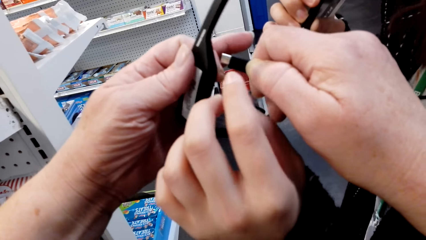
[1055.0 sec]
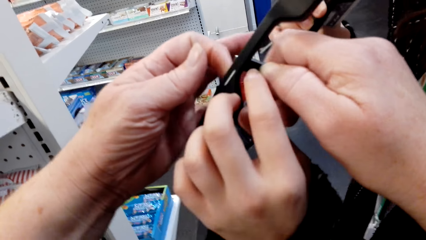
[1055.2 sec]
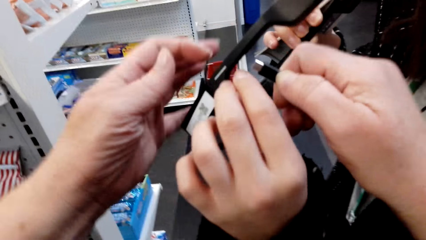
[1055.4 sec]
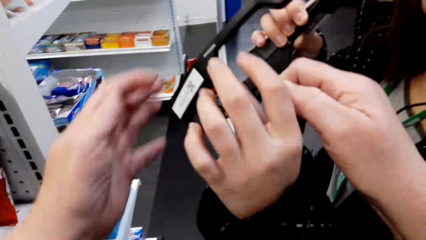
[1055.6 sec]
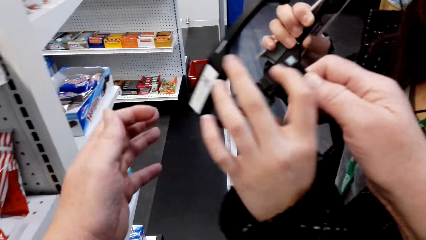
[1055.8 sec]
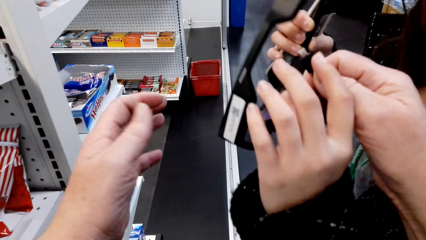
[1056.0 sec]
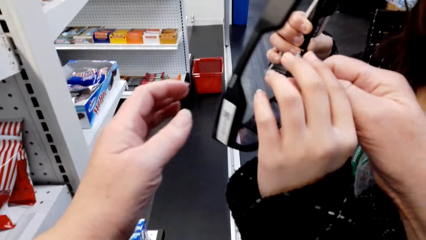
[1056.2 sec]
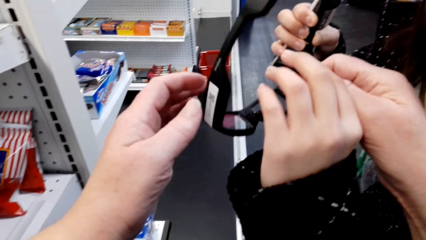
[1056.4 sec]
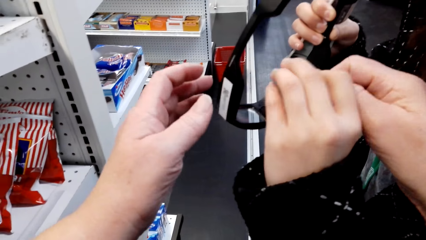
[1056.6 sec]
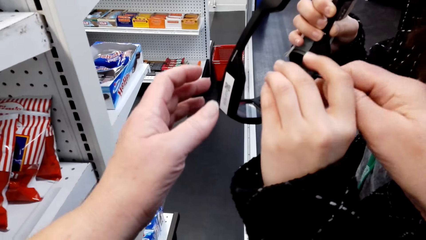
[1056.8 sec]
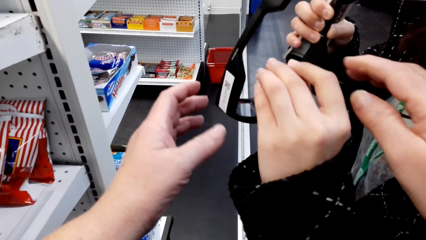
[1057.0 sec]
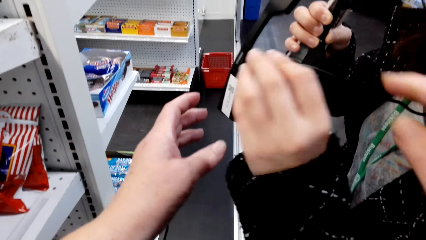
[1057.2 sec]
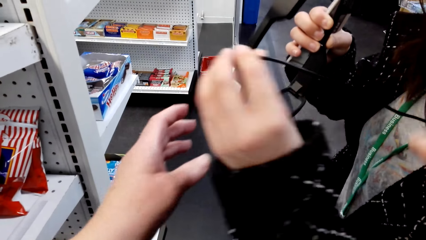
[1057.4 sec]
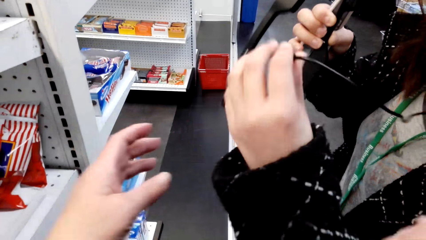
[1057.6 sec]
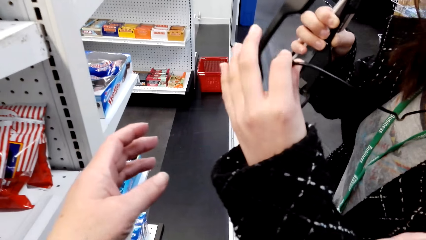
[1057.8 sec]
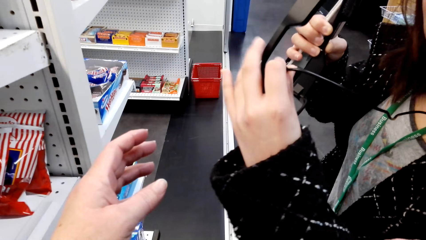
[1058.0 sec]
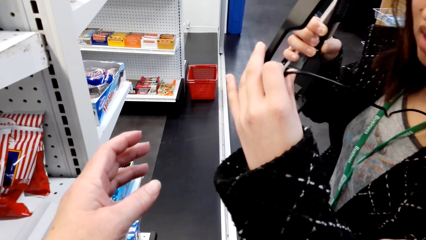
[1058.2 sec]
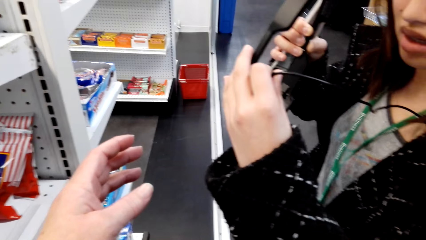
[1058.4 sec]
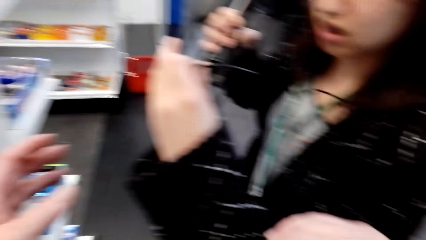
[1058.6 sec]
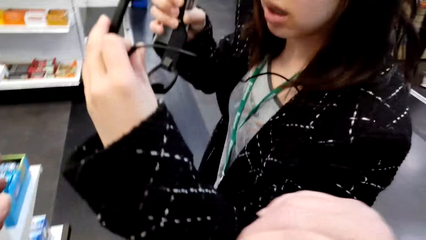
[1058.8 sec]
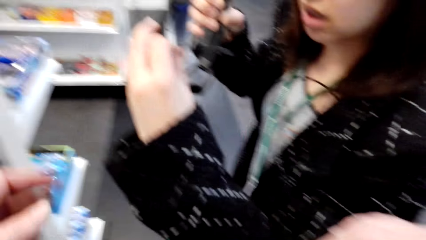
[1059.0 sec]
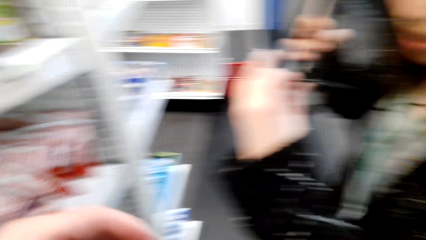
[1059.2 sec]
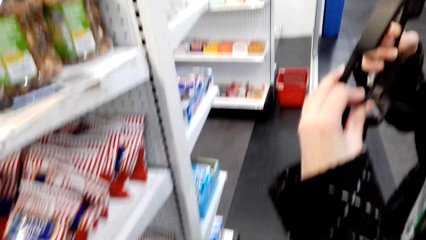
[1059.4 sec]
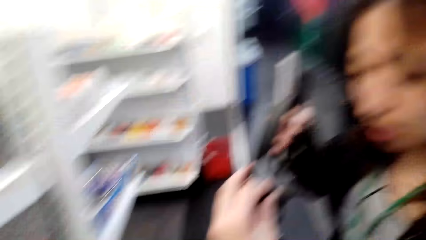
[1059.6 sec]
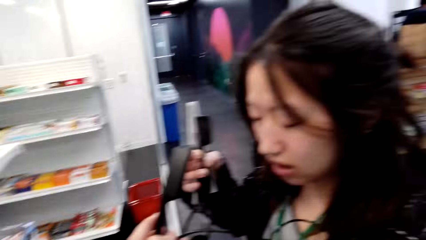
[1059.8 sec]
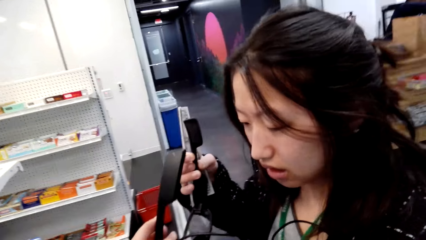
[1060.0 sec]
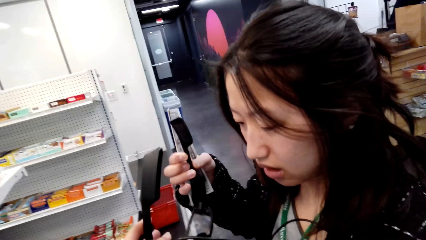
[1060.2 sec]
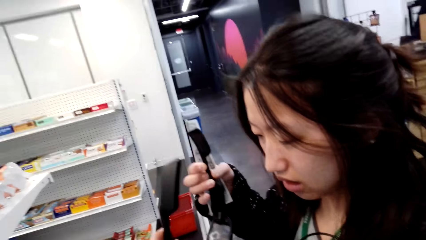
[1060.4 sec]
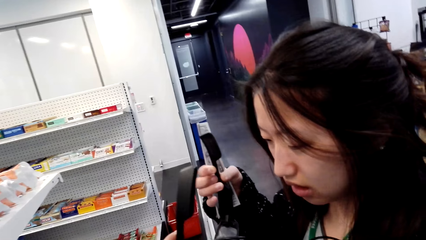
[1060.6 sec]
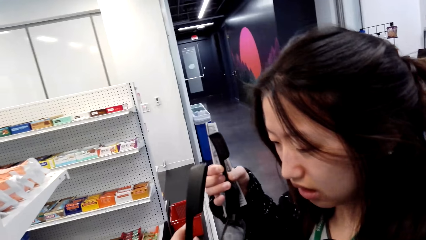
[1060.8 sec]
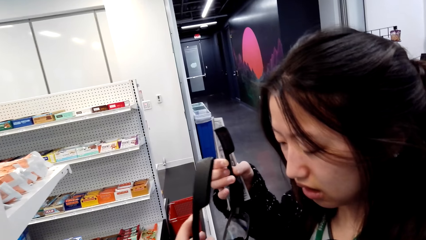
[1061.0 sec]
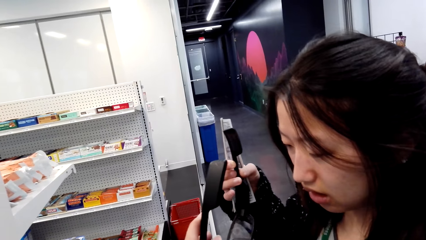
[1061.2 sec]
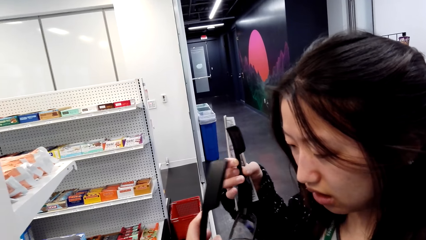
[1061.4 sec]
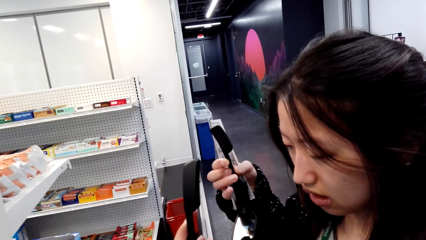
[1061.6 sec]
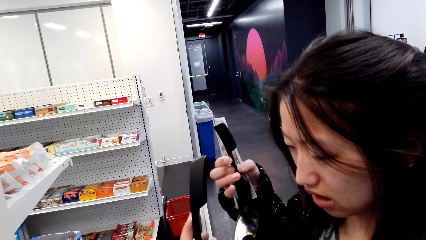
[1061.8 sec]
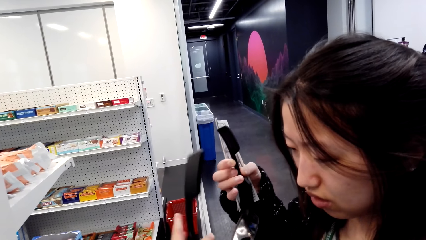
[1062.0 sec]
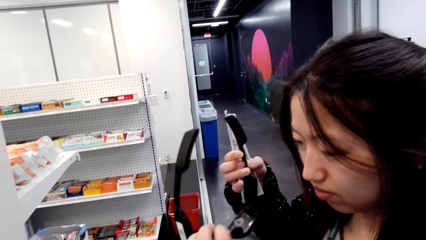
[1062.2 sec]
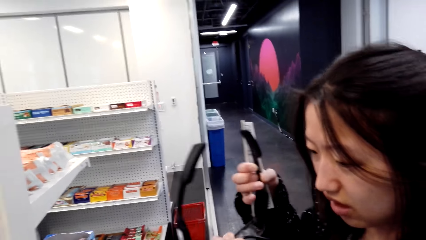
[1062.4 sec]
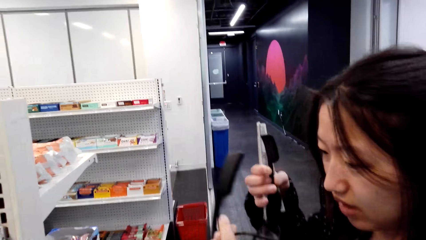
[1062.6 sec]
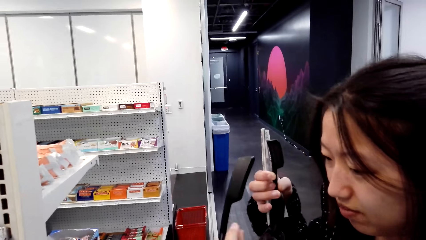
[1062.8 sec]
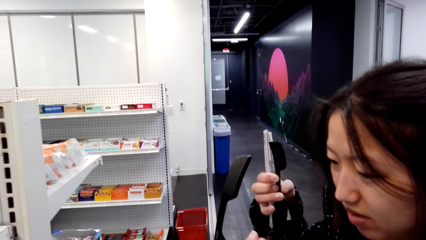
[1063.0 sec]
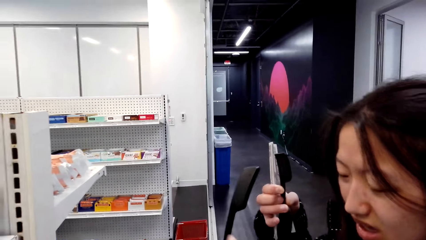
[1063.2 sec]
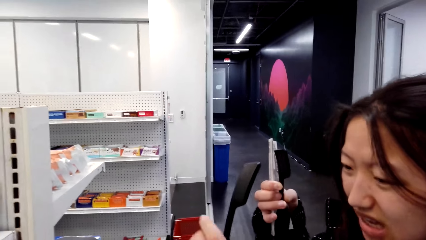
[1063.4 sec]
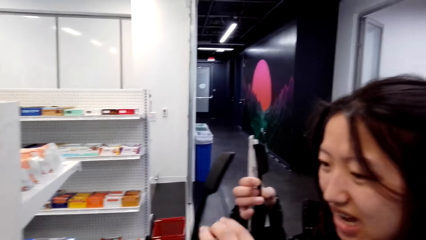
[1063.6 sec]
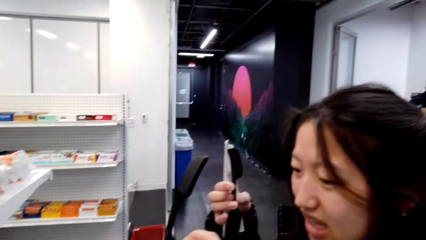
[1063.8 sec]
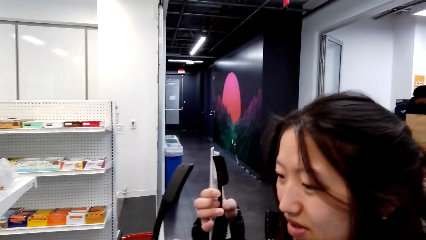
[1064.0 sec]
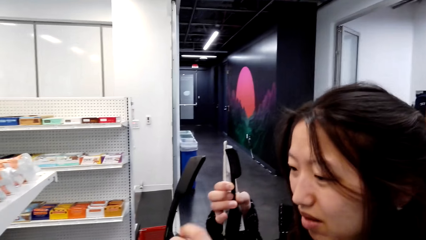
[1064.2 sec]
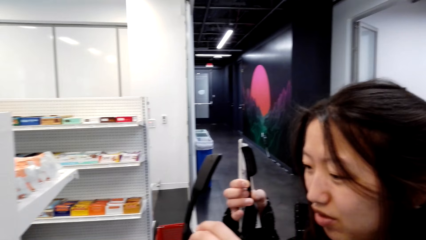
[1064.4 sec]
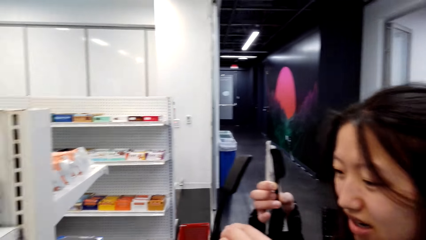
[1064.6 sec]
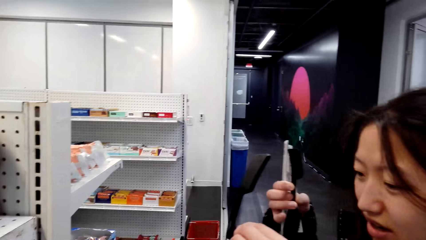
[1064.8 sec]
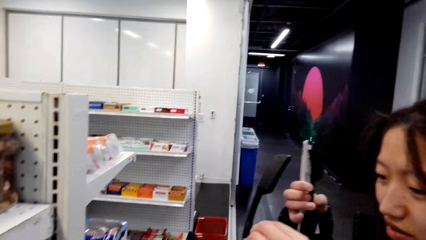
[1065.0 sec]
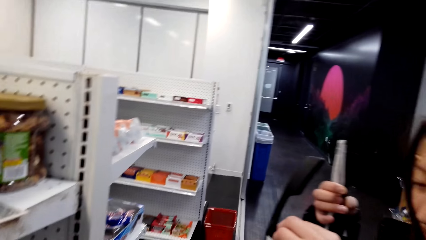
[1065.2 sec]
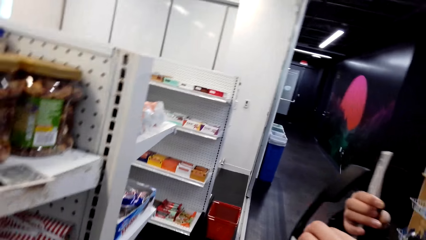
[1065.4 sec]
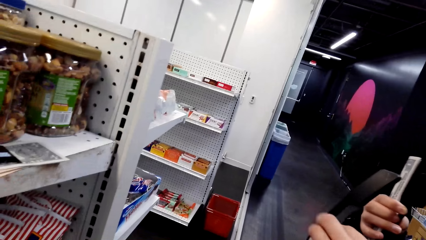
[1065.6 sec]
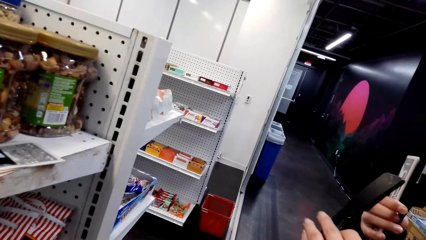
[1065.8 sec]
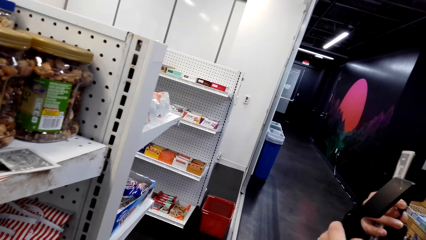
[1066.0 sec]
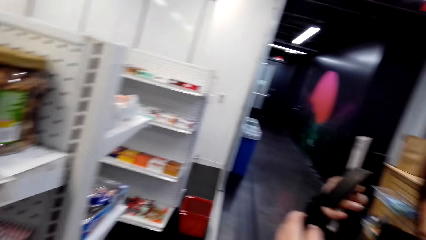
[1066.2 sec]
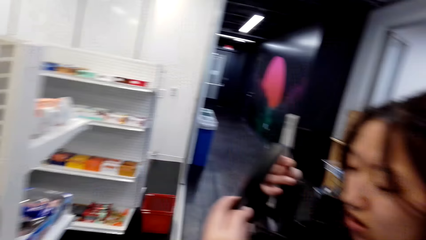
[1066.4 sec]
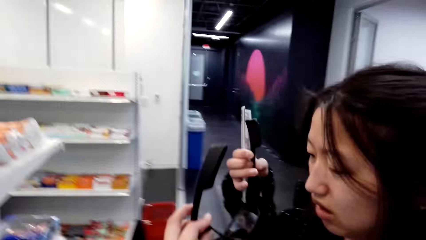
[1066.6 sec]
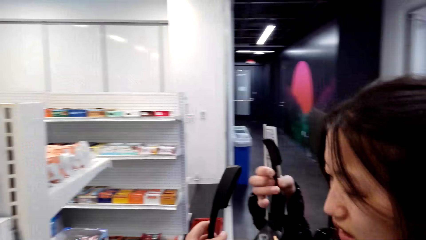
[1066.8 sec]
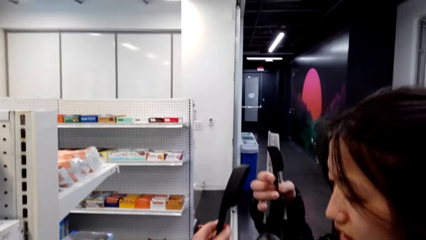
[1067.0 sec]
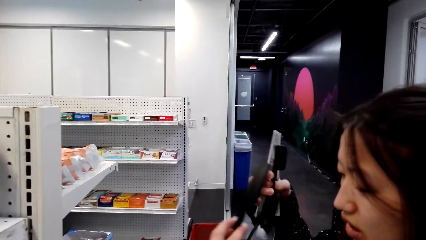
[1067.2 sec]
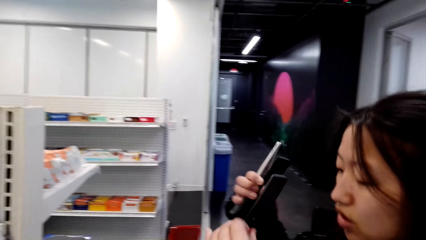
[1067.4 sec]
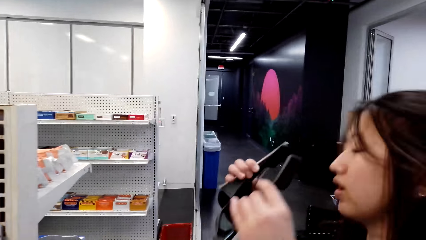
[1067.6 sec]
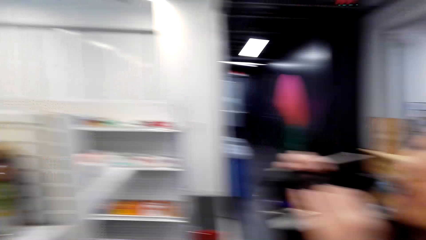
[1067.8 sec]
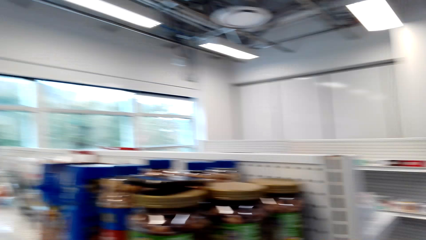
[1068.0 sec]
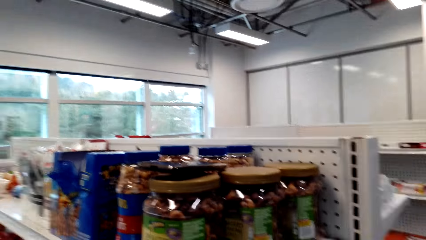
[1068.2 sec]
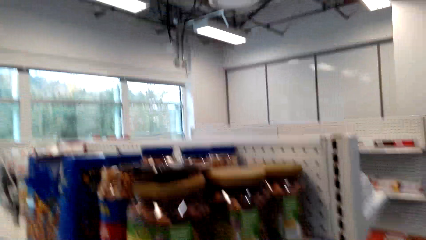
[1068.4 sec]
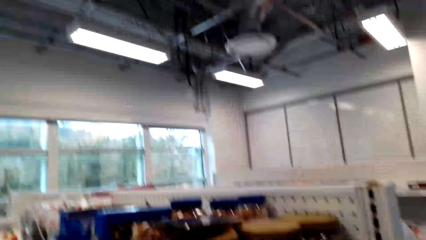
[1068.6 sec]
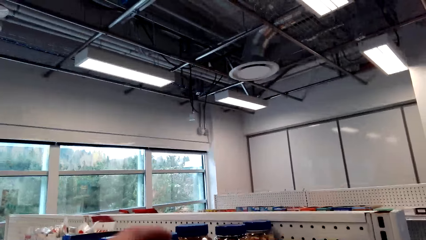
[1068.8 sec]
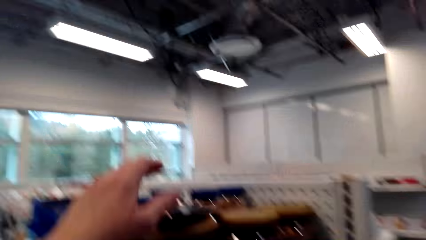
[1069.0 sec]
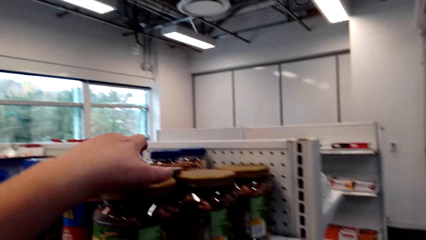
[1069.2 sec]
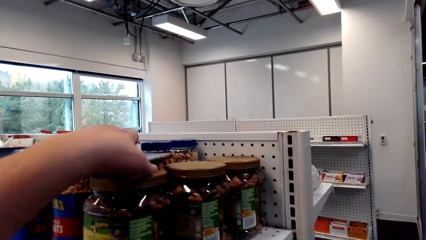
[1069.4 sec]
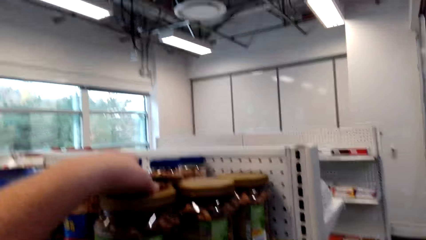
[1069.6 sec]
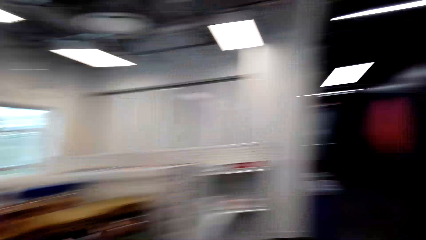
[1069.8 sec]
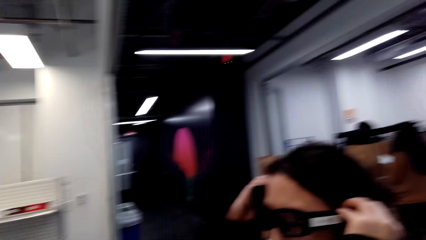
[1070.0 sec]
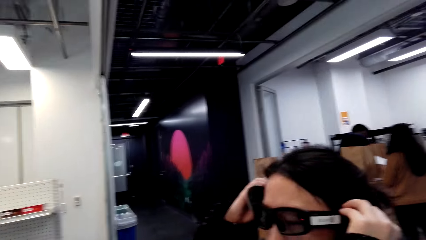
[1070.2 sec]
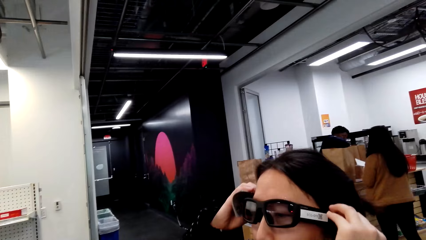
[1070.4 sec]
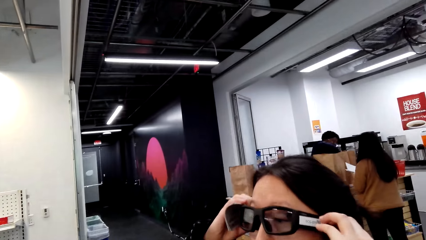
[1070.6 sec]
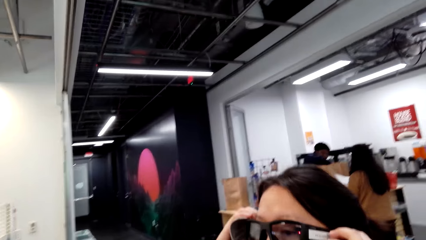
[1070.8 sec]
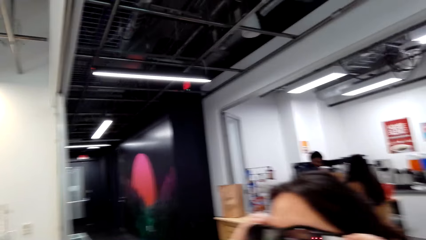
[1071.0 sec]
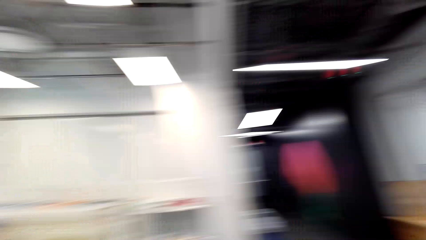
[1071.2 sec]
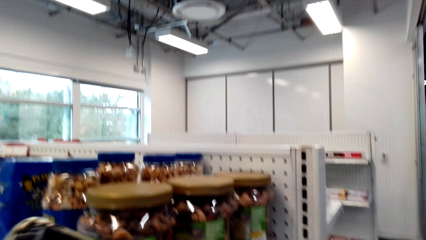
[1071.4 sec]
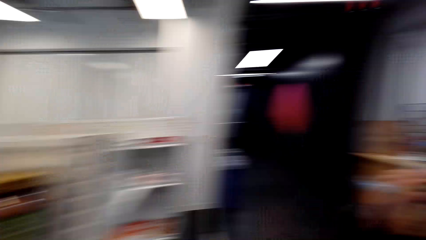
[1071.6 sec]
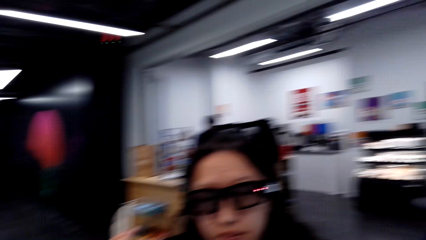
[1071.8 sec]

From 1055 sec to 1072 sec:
The camera wearer speaks to a lady. They stare at the spectacles. They stare at the lady. The lady speaks to the camera wearer. The camera wearer speaks to the lady. They stare at the shelf. The lady speaks to the camera wearer. The camera wearer touches the container with the left hand. They breathe heavily.
